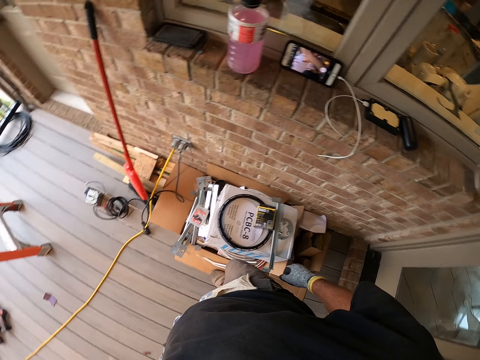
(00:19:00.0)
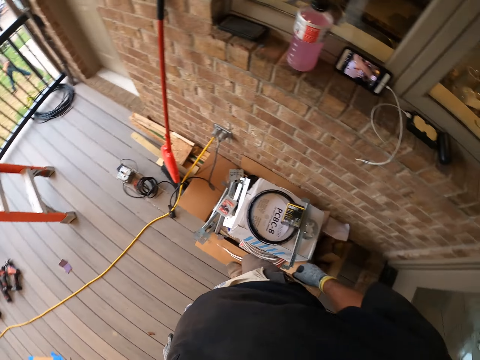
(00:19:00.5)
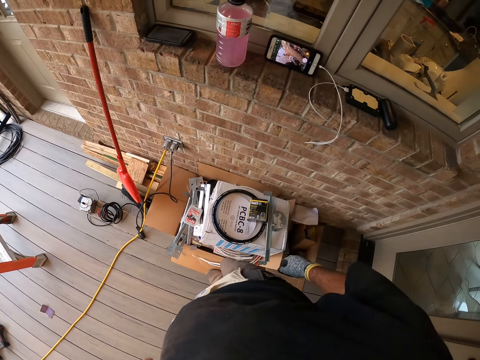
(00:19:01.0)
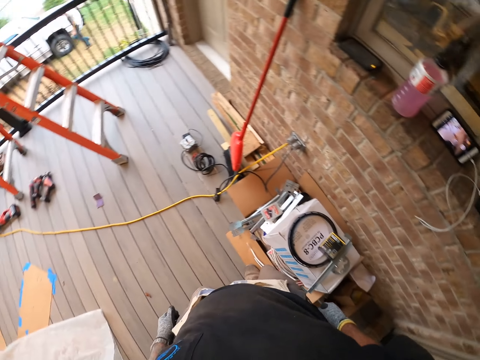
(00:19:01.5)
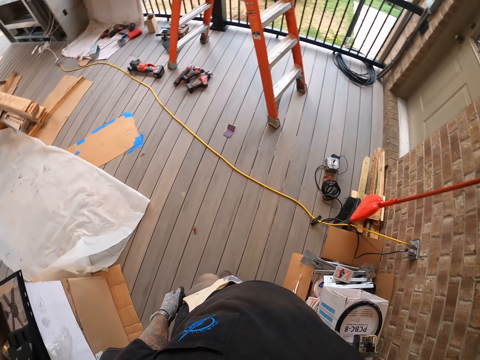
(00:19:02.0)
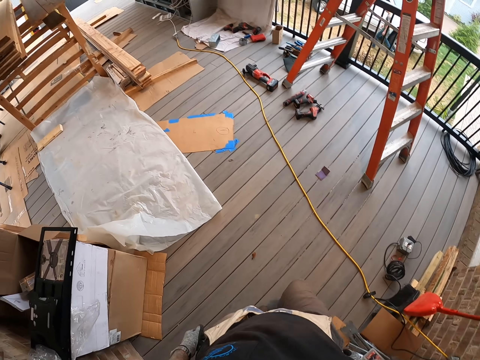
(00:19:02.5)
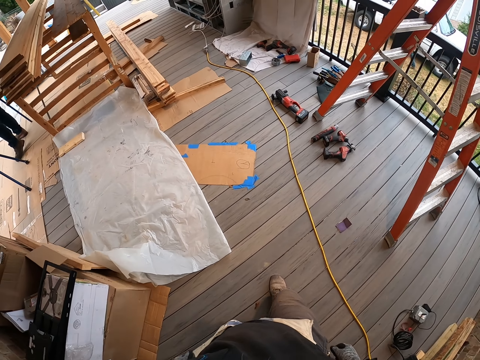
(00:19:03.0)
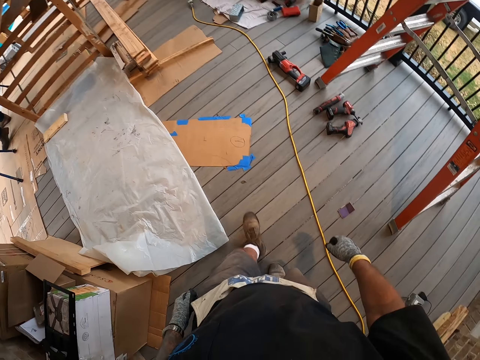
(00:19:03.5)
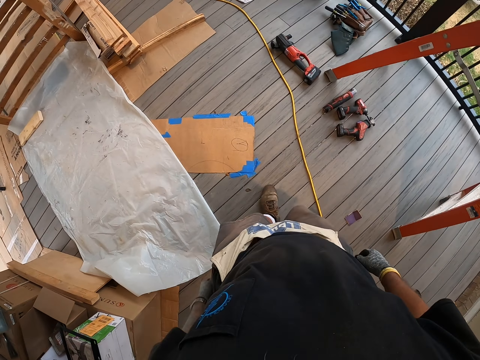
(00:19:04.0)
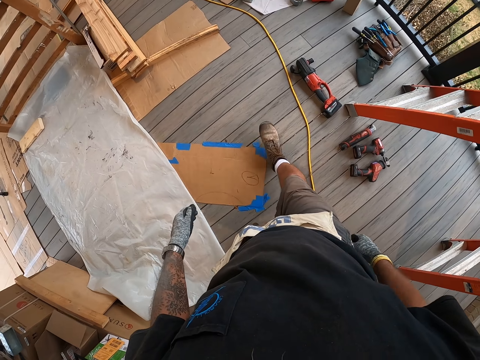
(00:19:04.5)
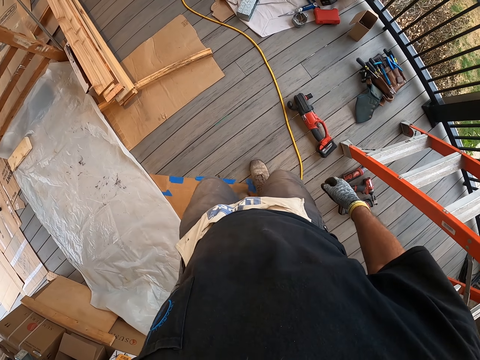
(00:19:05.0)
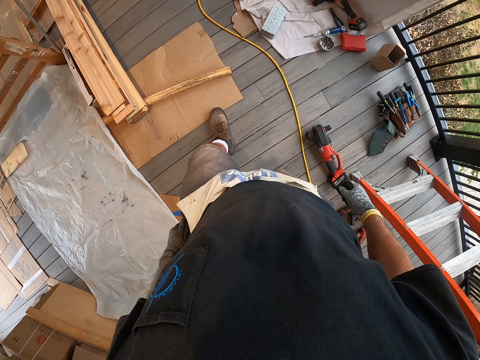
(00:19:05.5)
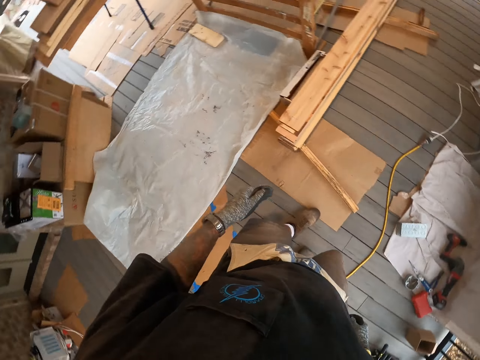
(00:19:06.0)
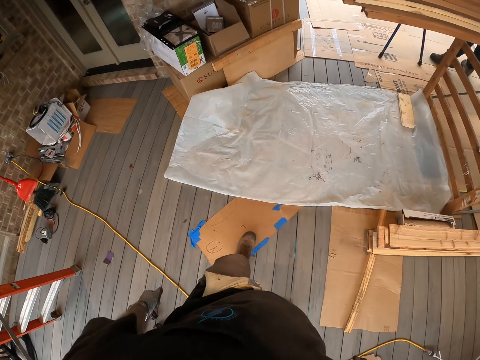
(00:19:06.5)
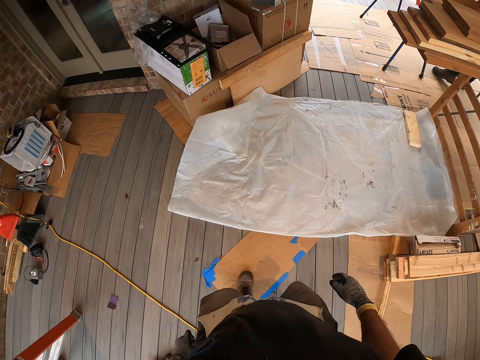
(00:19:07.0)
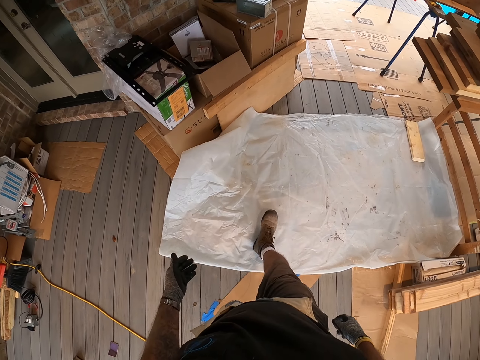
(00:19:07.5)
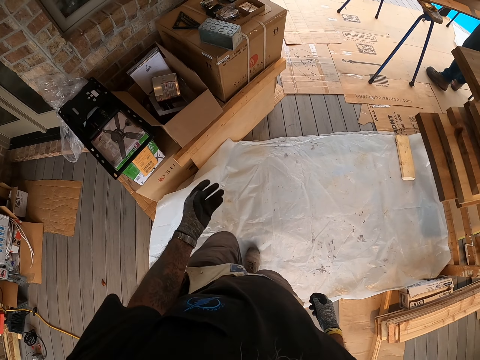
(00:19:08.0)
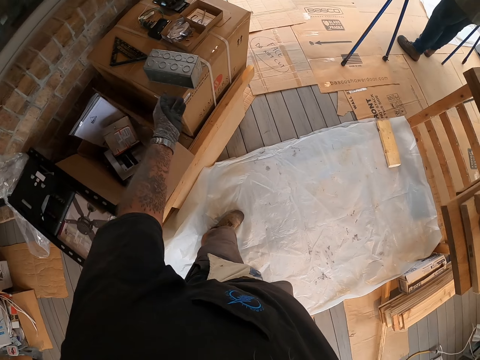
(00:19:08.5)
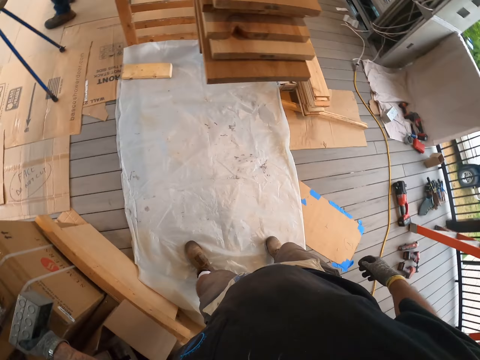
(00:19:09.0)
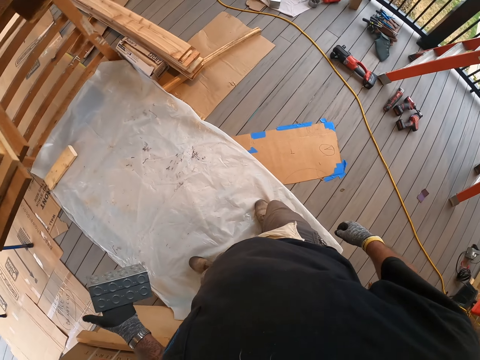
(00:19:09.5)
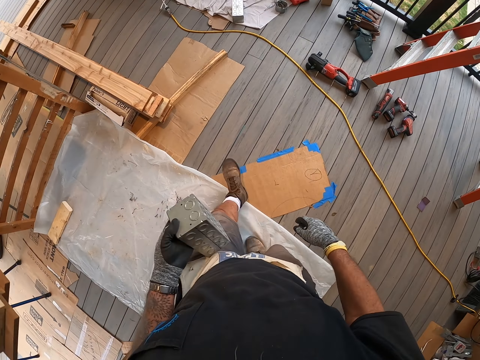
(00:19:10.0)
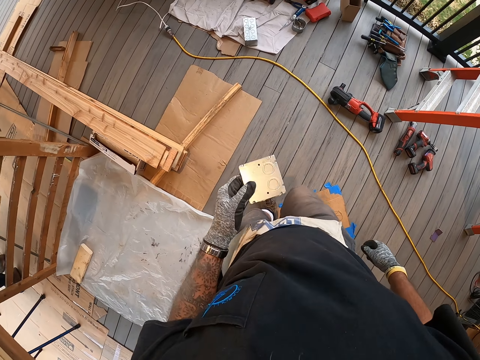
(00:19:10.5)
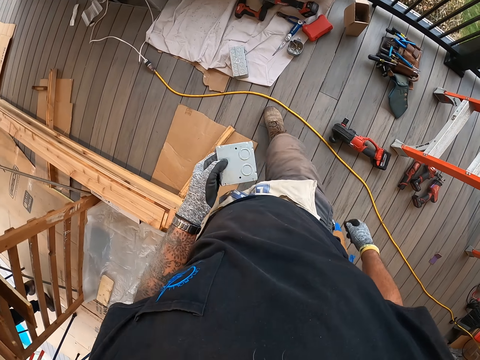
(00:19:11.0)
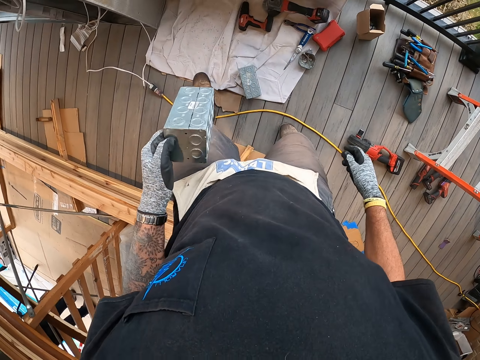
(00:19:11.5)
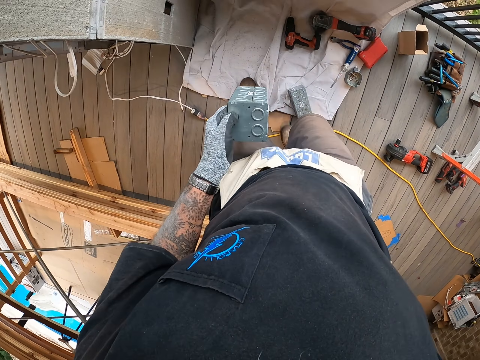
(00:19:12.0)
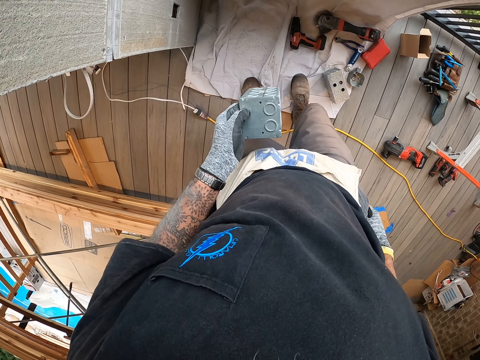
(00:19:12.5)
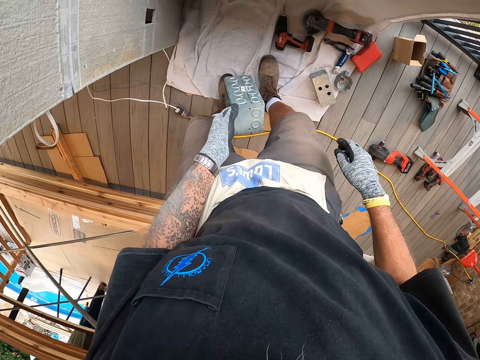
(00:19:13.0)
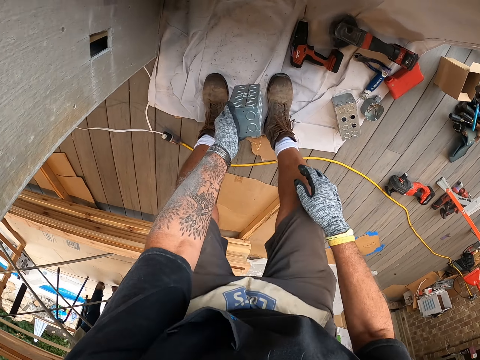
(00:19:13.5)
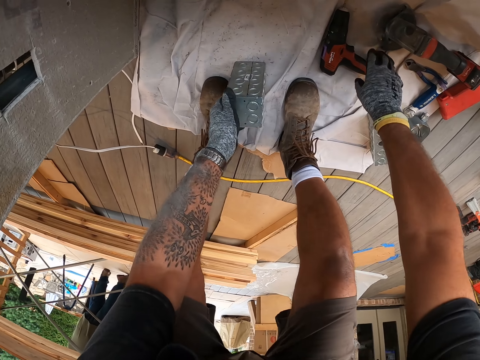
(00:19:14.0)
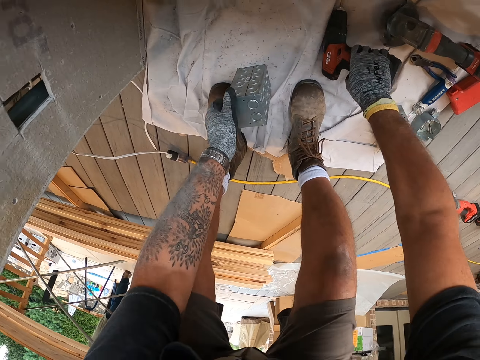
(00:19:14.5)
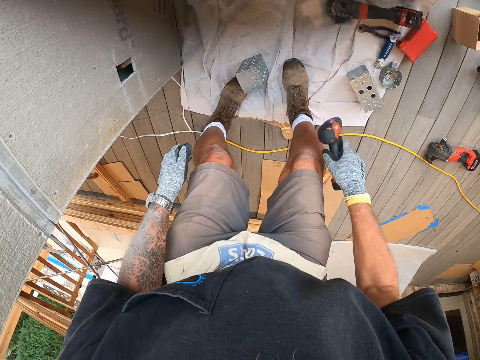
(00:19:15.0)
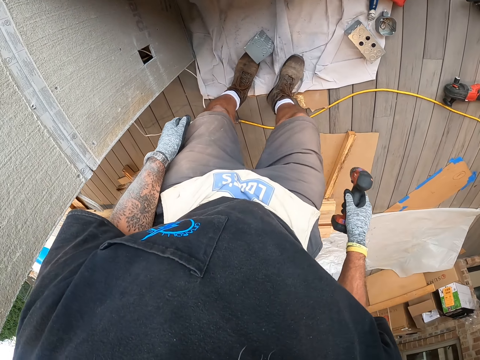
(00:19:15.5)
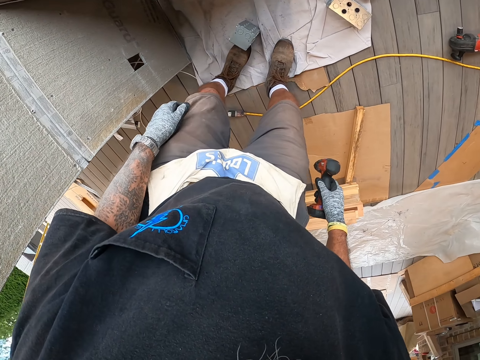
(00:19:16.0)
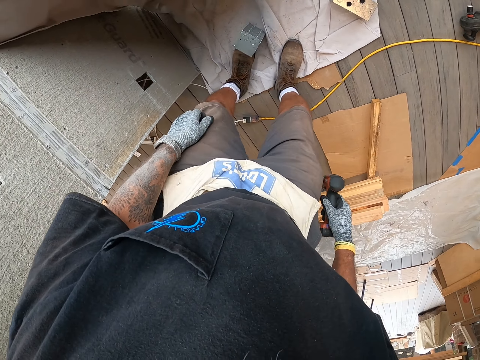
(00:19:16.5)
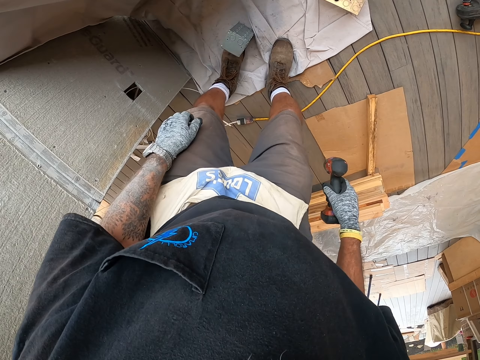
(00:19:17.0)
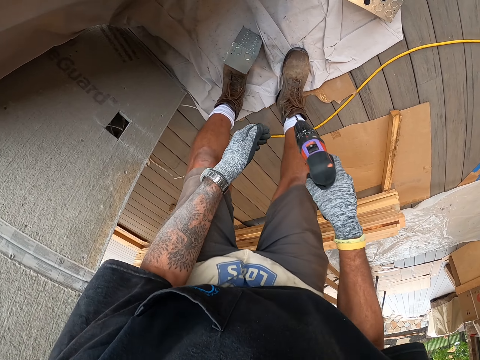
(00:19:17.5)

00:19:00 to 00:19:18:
The camera wearer walks at the porch. They pick the metal block. They walk at the porch. They drag the metal block on the floor. They kick the metal block. They hold the metal block on the floor. They pick the drill gun. They move at the porch.

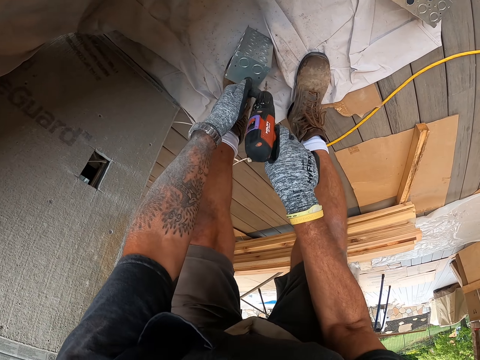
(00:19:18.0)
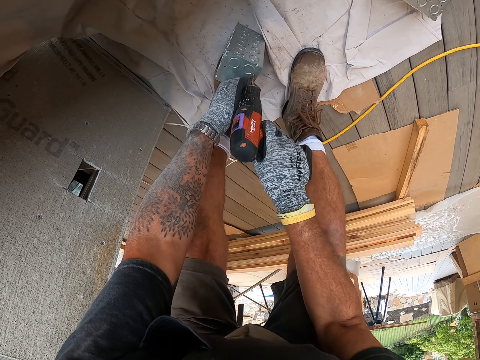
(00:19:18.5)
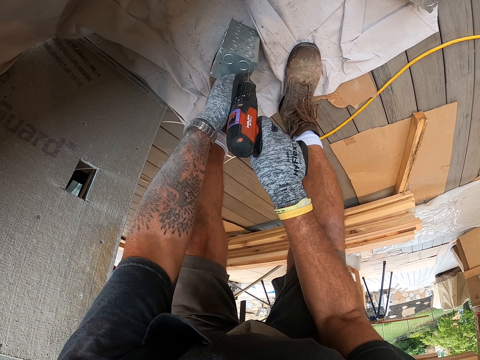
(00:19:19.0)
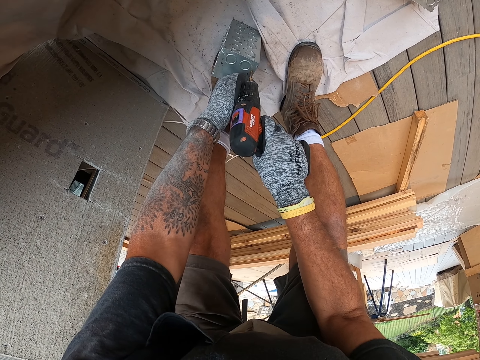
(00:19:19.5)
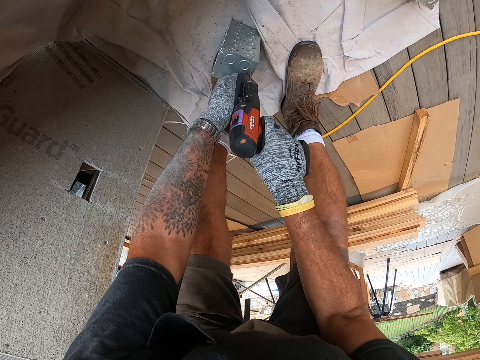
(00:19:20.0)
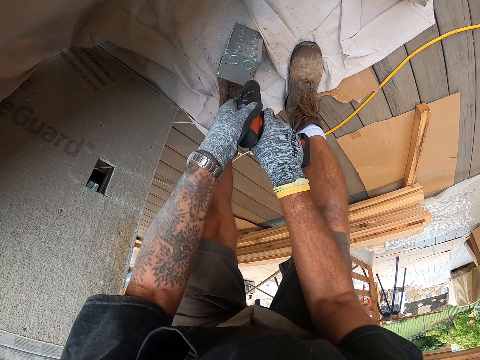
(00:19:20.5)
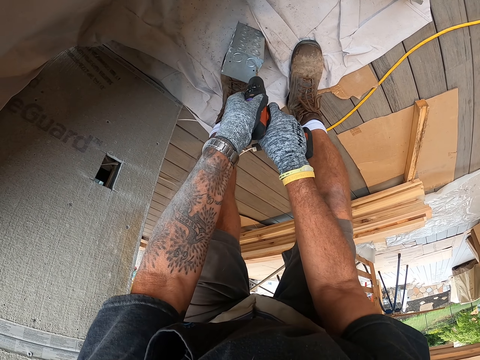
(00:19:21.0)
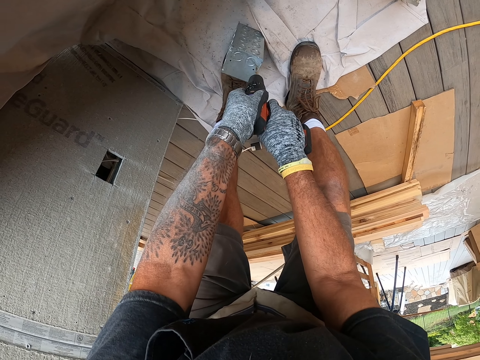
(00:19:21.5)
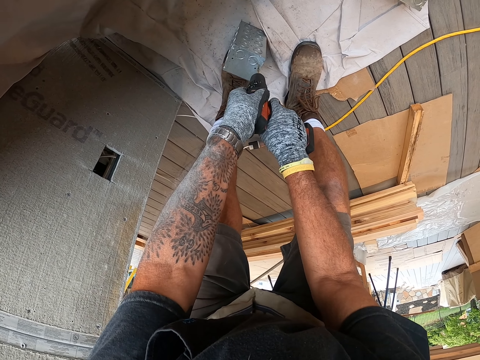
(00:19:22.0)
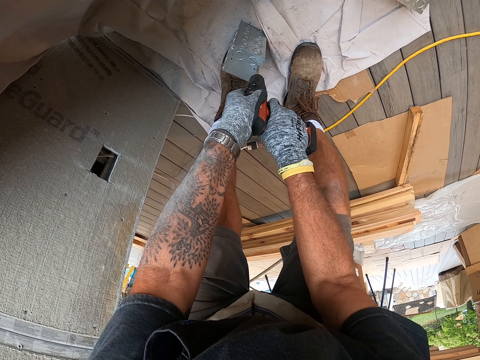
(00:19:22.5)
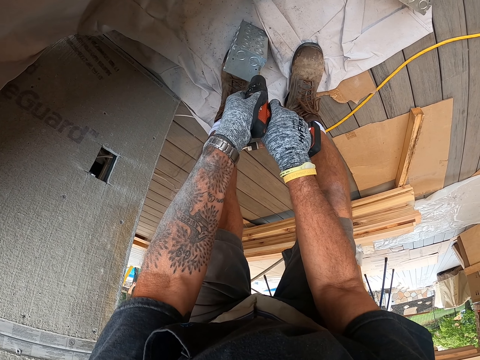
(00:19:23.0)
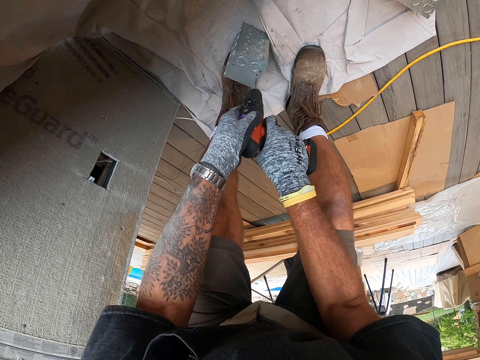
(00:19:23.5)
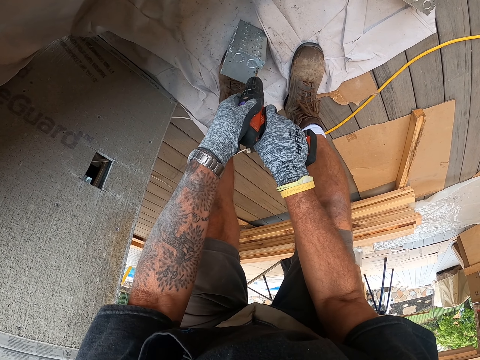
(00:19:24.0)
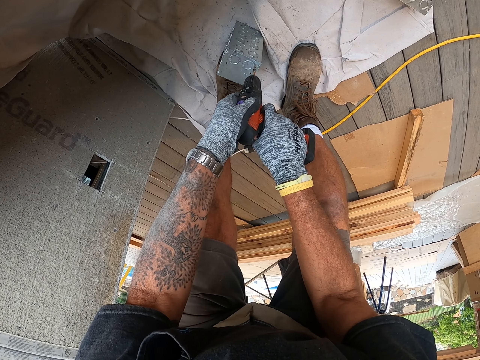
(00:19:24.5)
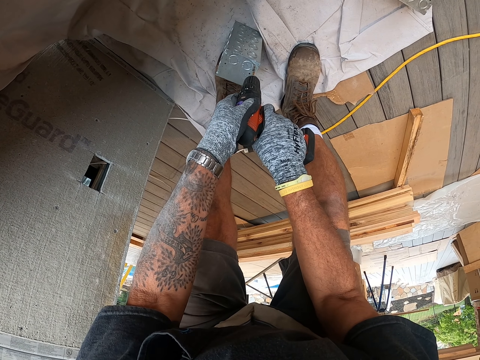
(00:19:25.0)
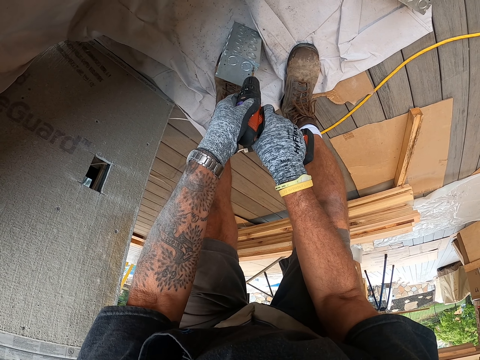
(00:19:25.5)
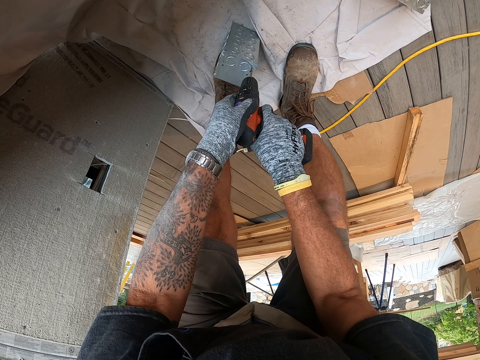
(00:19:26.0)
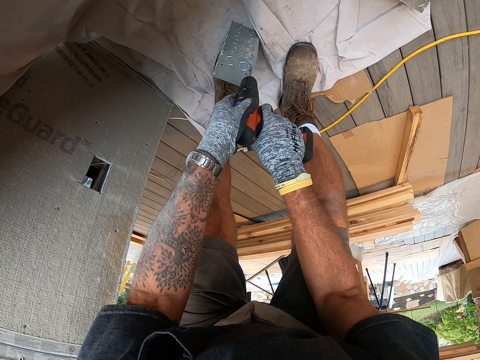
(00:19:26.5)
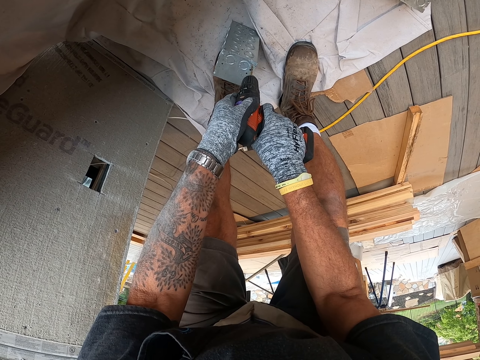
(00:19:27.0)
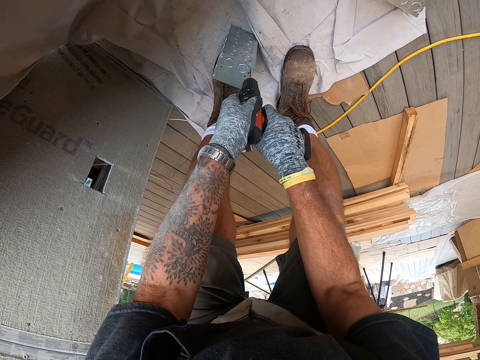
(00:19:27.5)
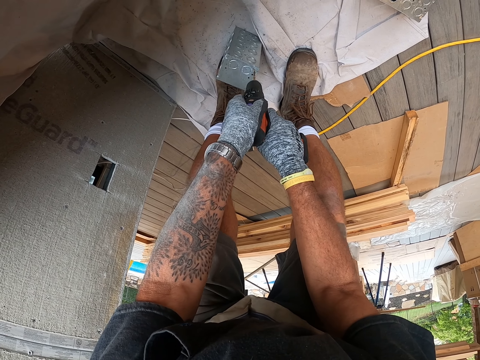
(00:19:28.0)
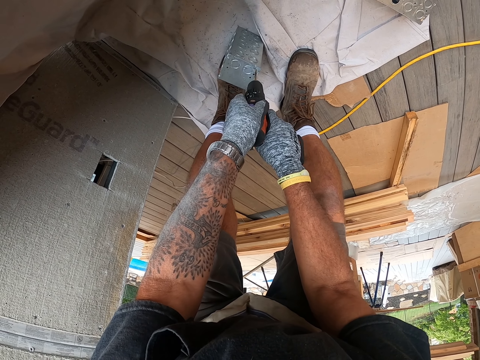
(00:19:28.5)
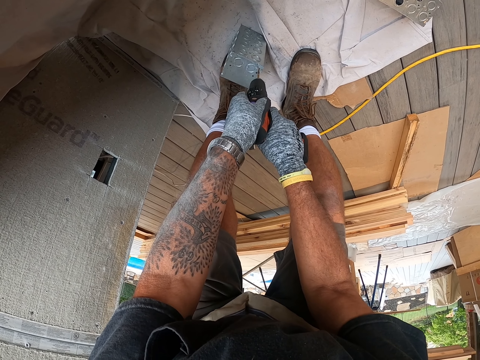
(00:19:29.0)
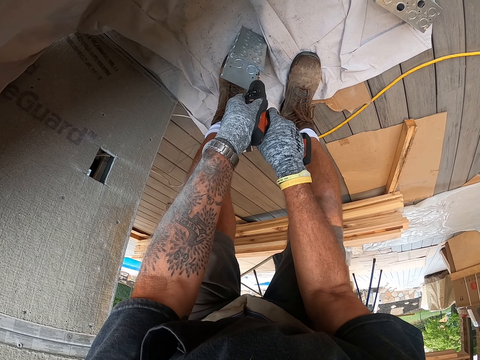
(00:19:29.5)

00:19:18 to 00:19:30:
The camera wearer drills a metal block with a drill gun. They drill the metal block with the drill gun again.
